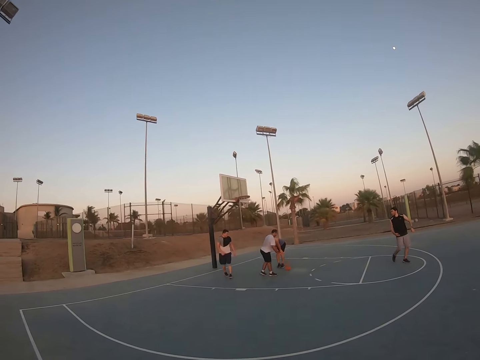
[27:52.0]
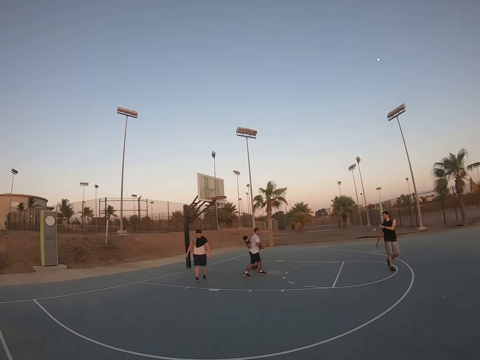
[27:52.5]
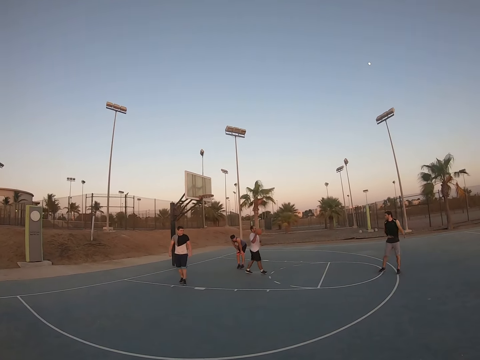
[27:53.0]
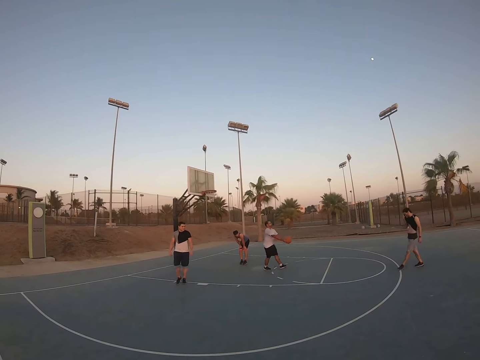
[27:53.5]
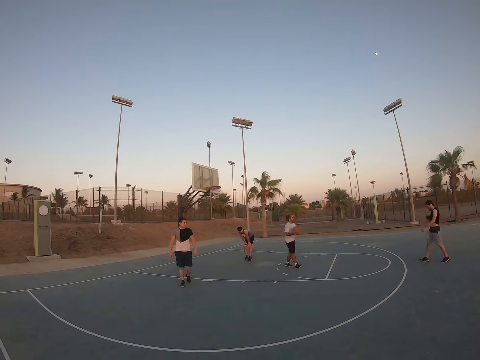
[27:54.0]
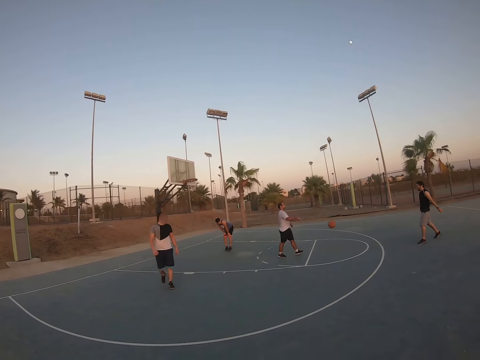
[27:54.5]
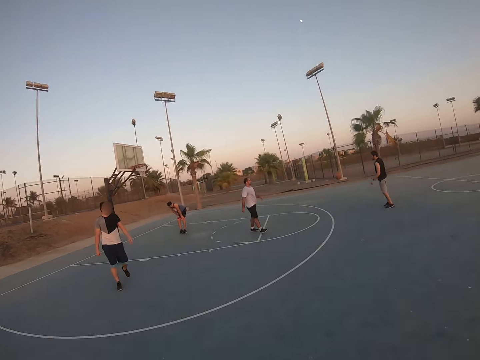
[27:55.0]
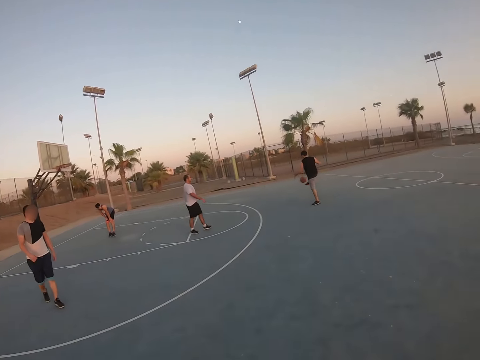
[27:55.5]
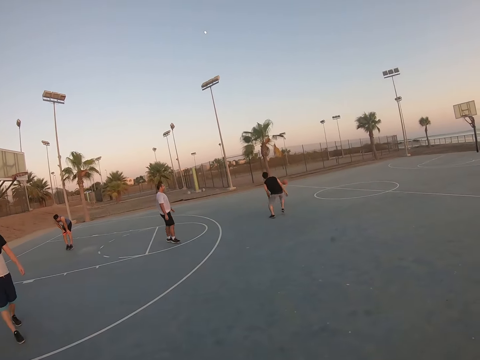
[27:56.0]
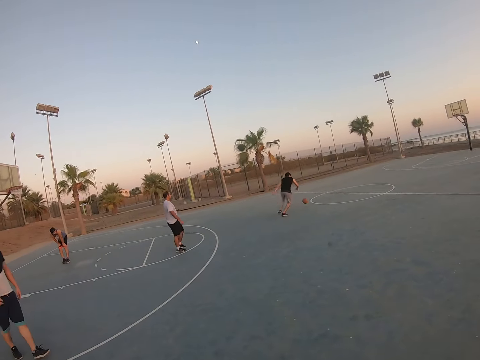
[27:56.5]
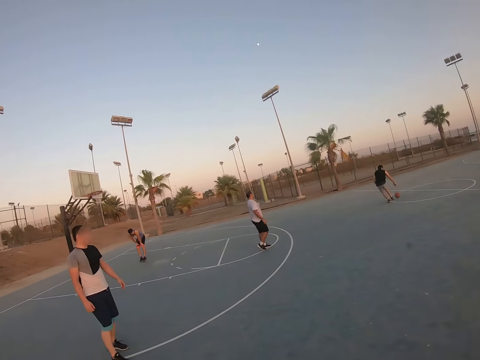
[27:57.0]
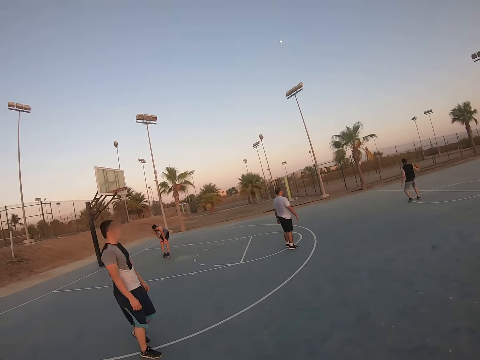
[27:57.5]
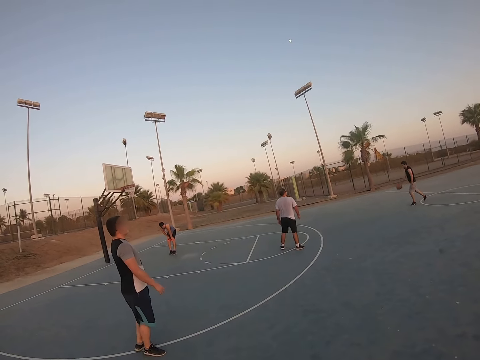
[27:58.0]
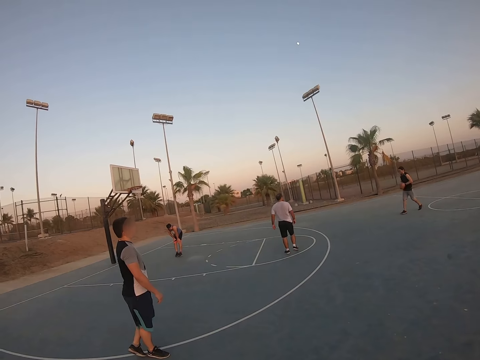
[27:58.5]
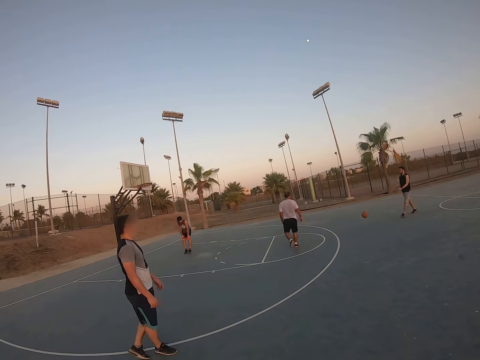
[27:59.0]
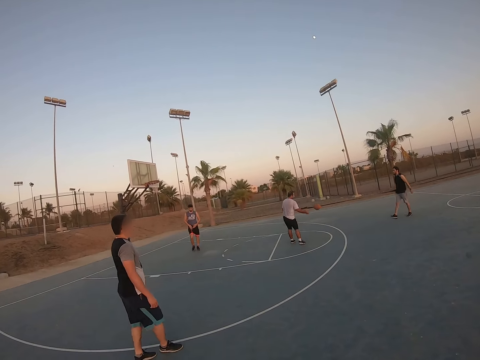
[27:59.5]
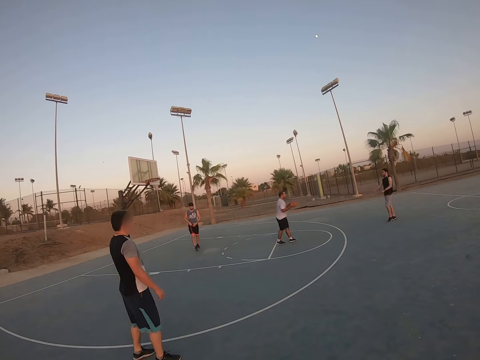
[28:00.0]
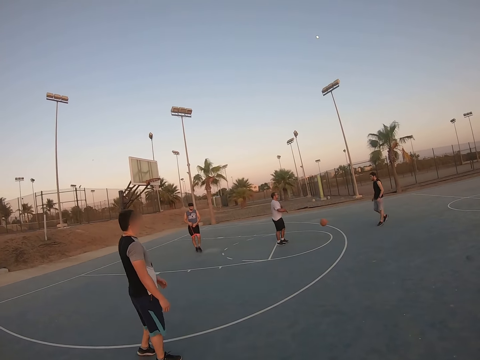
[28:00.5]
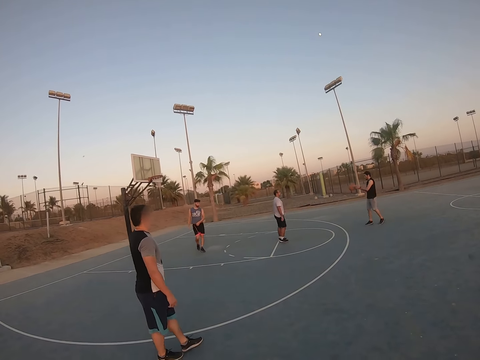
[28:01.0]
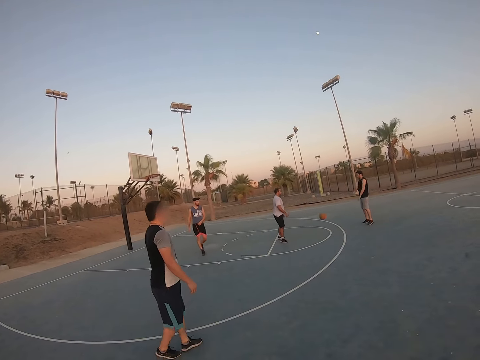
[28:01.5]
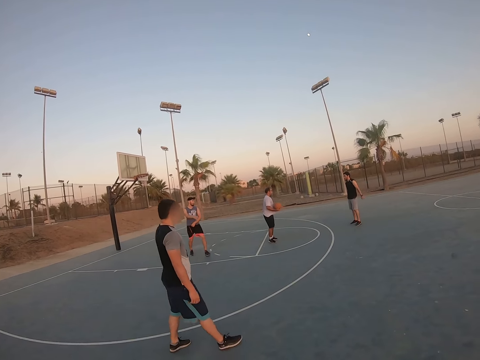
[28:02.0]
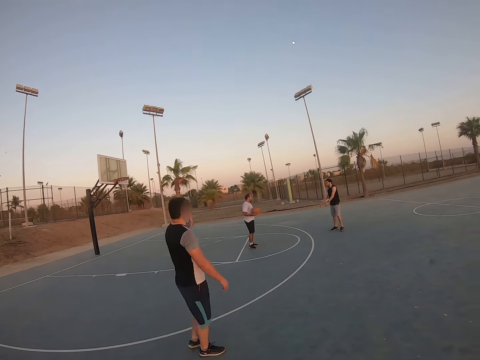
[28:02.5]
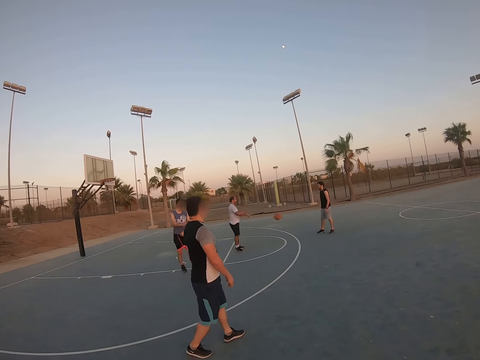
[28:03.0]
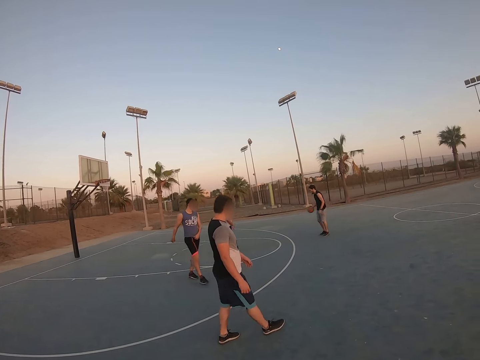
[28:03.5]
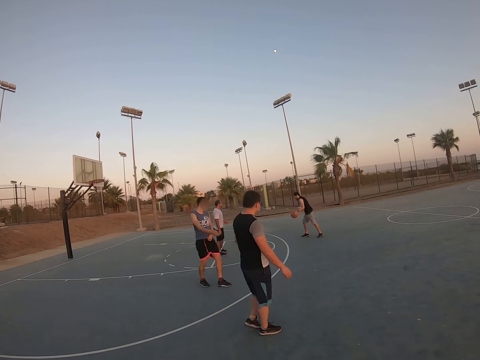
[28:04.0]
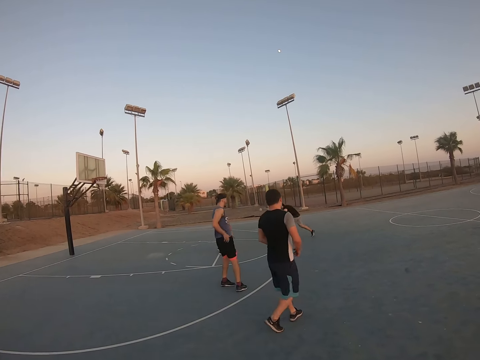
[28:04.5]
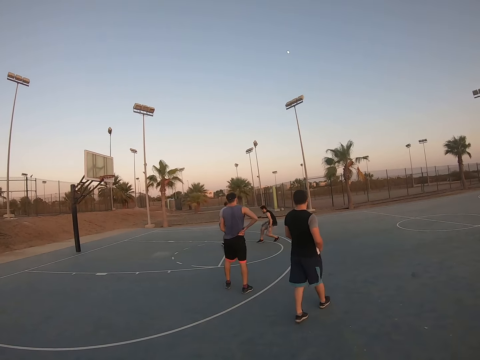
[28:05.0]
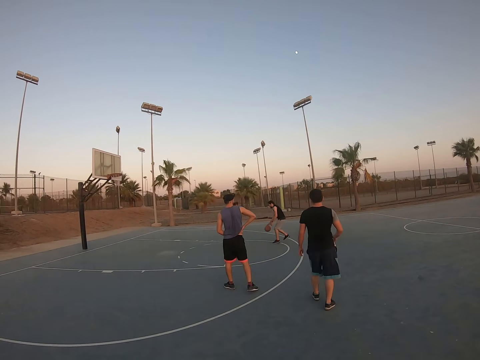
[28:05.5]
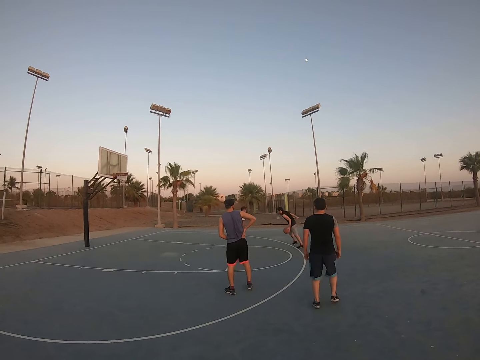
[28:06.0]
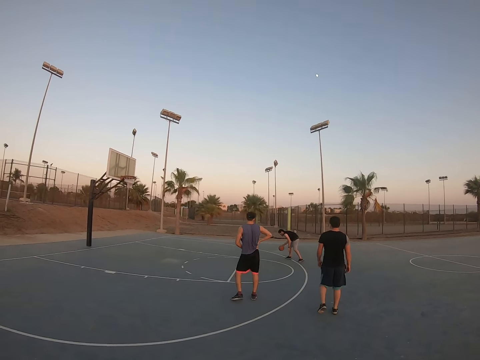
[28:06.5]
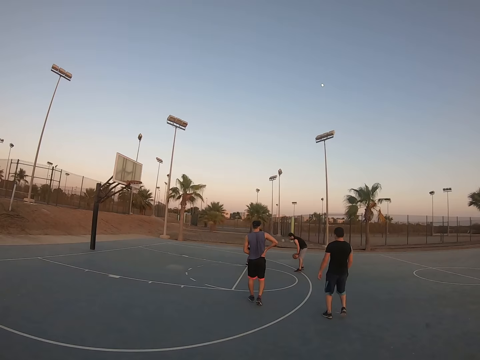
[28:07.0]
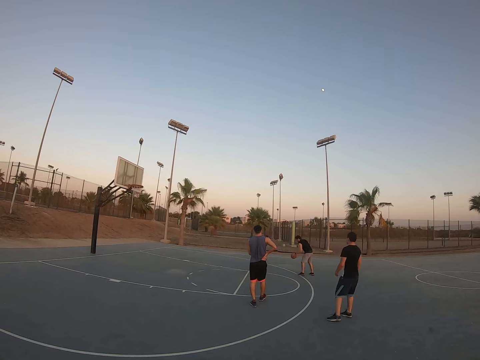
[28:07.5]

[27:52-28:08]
A man picks up the ball. He throws the ball to another man. The other man kicks the ball and bounces the ball. The other man bounces the ball back to the first man. The first man bounces the ball back to the other man. The other man bounces the ball back to the first man. The first man bounces the ball back to the other man. The other man bounces the ball.

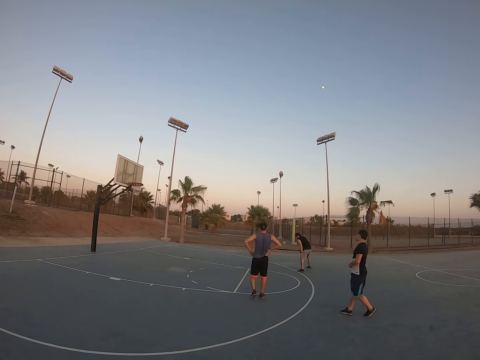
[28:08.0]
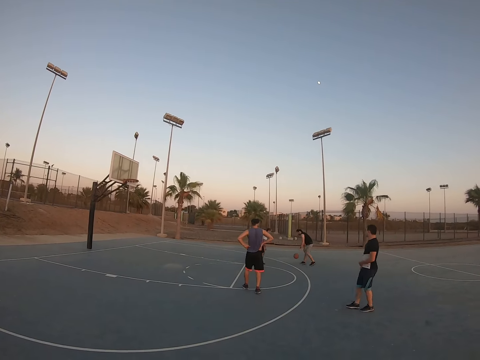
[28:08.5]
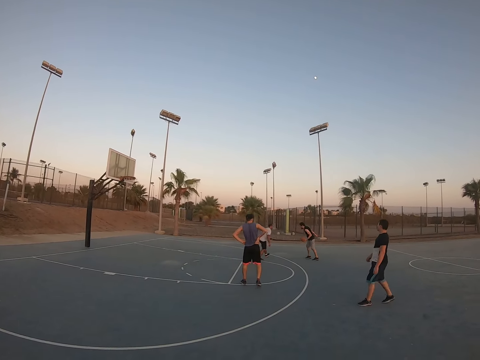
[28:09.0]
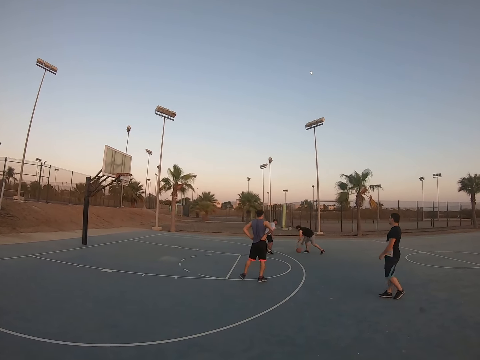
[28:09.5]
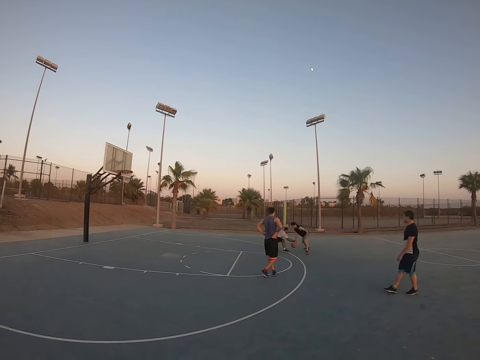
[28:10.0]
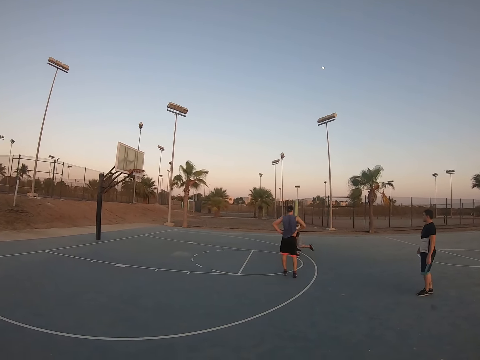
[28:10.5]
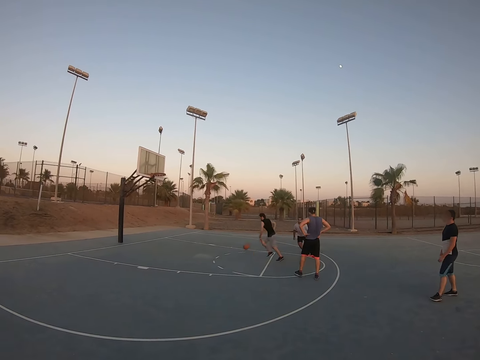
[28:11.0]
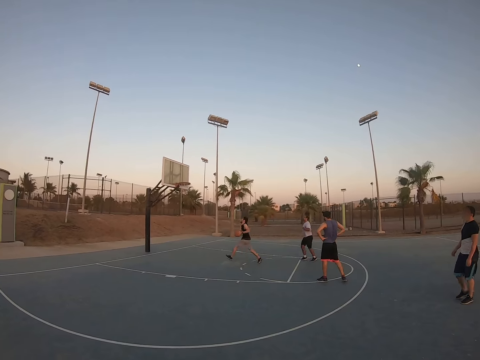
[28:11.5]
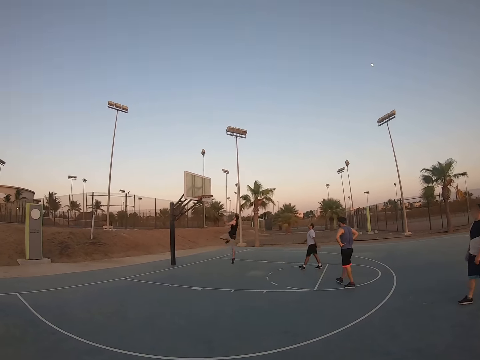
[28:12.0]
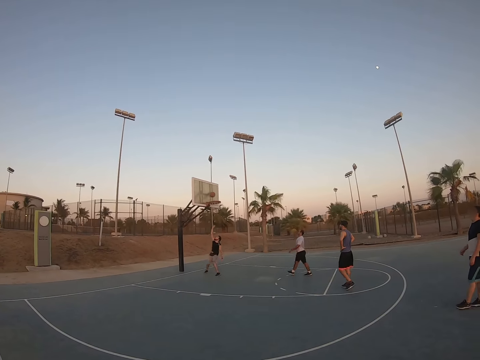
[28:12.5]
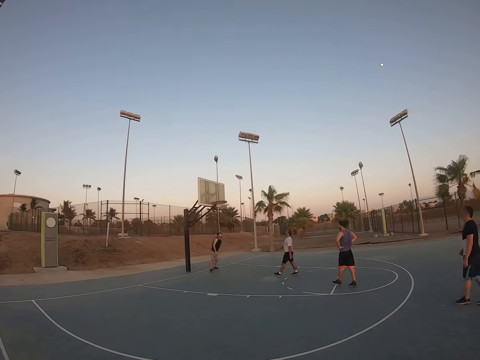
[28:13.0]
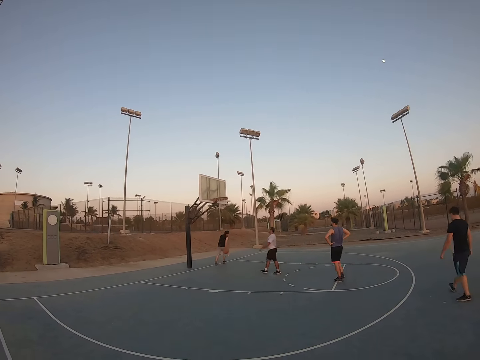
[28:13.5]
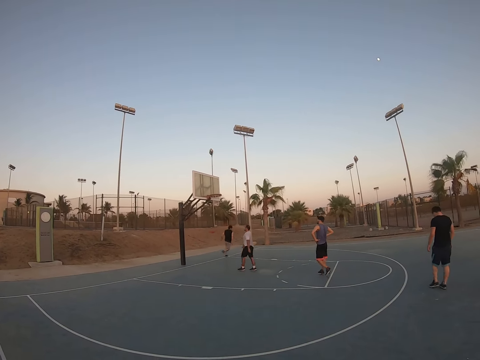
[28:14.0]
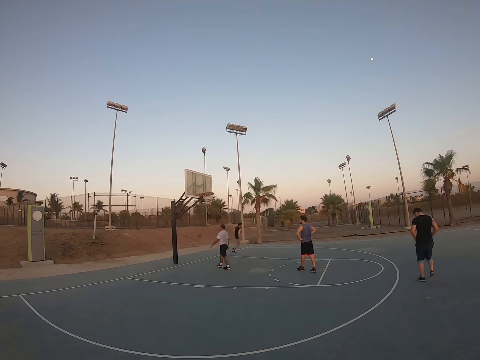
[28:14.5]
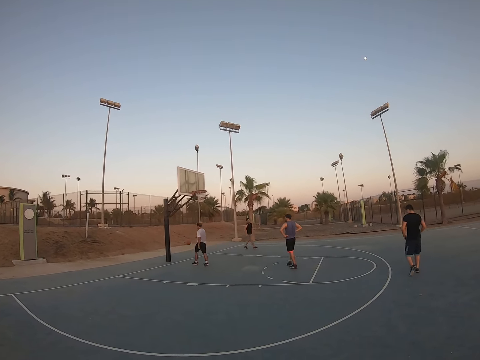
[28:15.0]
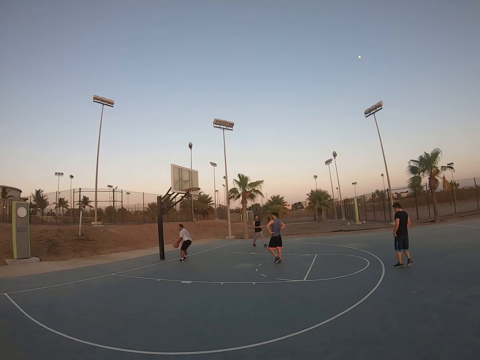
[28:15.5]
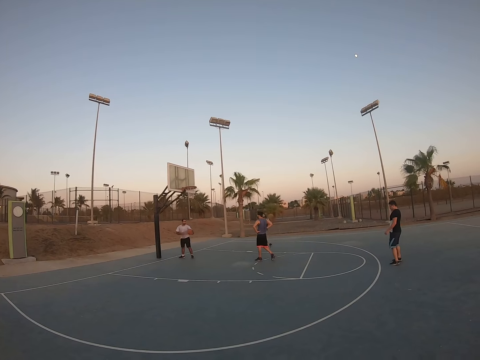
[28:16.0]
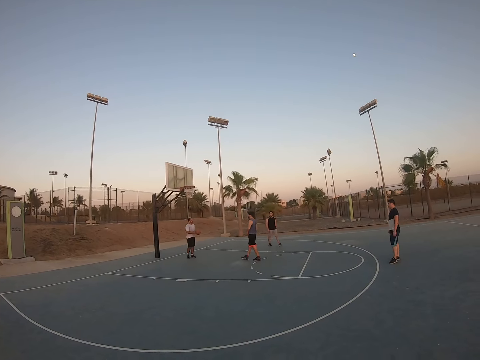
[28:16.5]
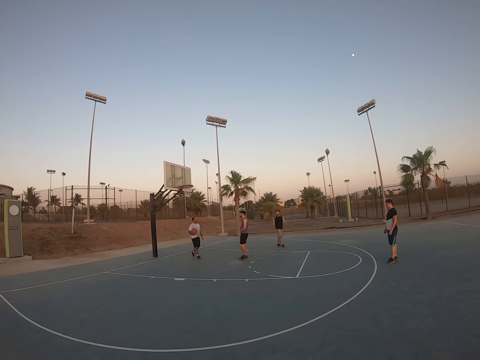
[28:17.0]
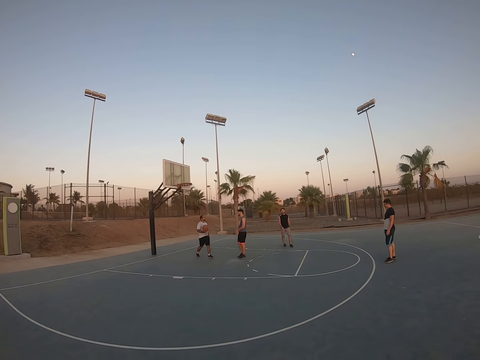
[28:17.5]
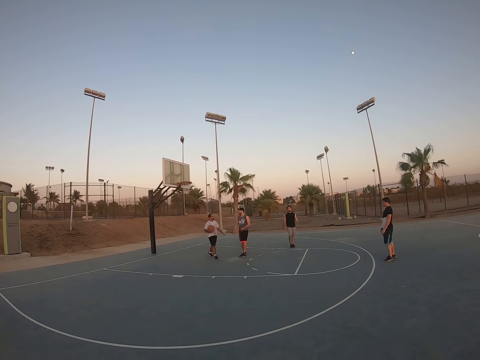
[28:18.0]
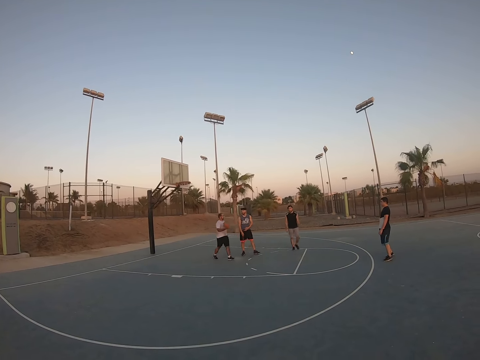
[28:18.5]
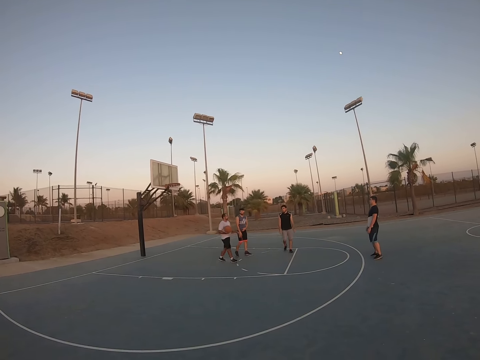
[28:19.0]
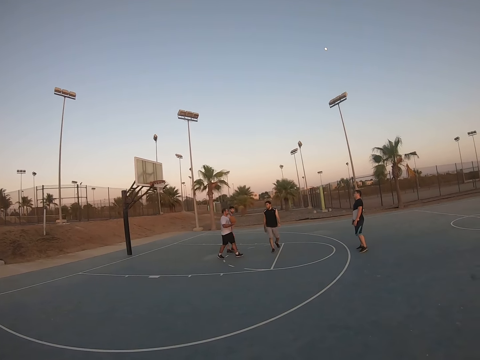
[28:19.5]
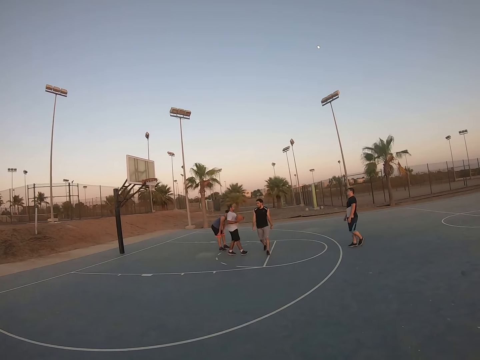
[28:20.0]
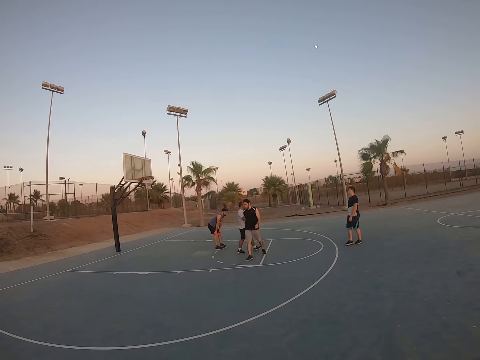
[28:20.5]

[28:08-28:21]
A man attempts to take the ball from another man. The other man throws the ball to the field goal and scores. The first man picks up the ball and walks with the ball.
